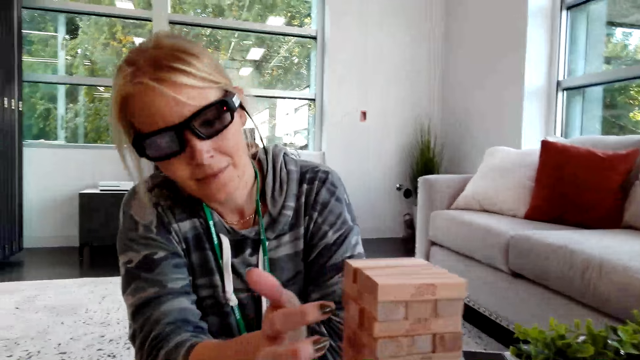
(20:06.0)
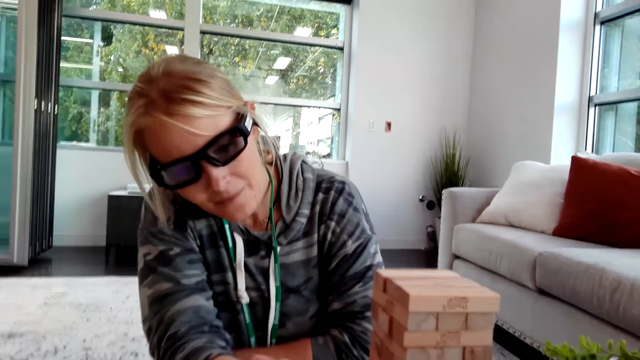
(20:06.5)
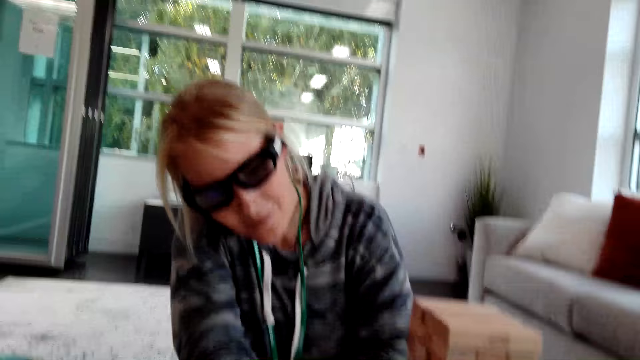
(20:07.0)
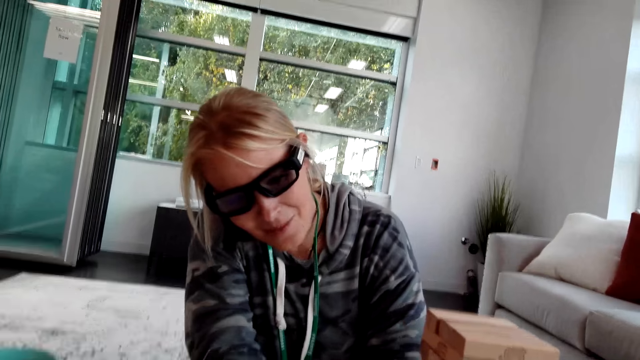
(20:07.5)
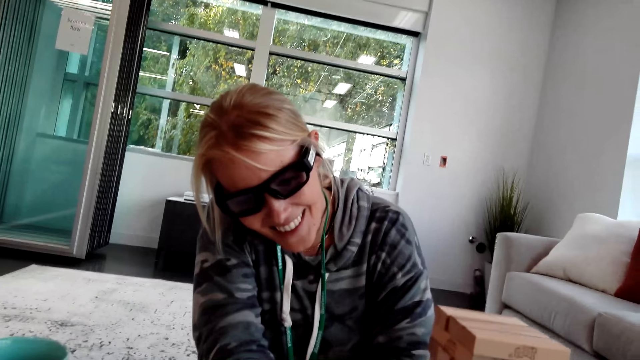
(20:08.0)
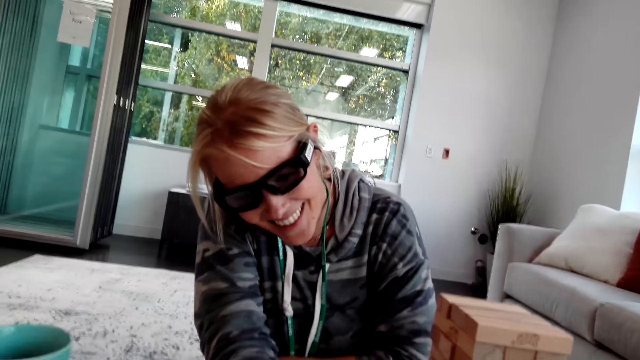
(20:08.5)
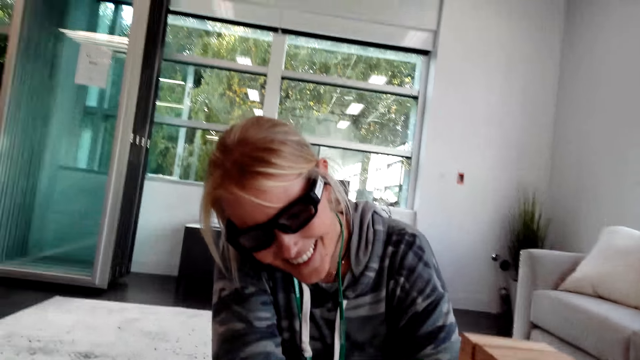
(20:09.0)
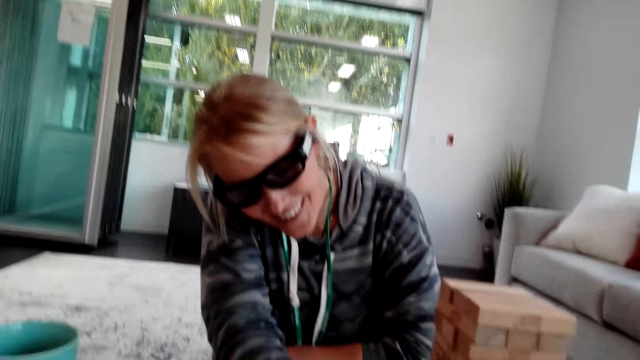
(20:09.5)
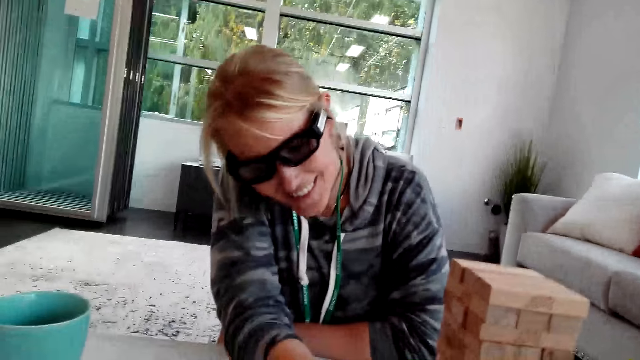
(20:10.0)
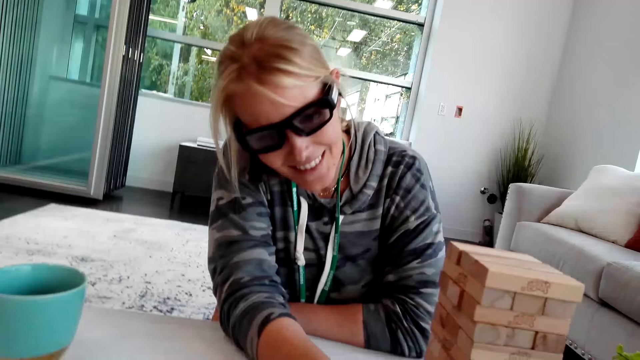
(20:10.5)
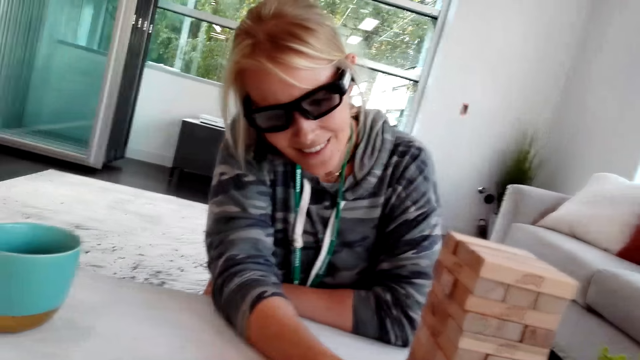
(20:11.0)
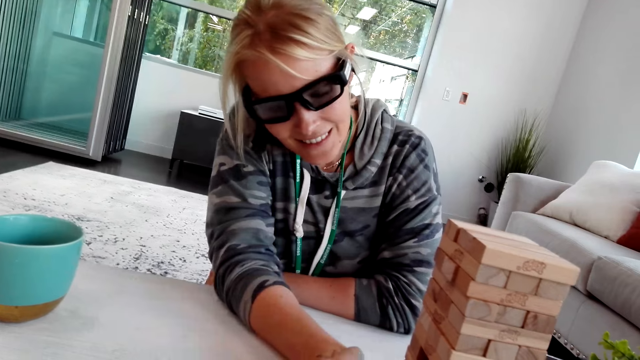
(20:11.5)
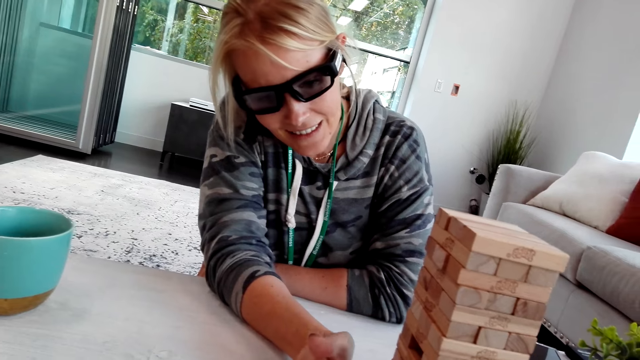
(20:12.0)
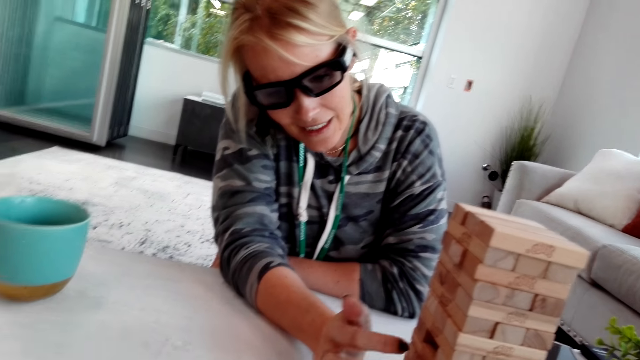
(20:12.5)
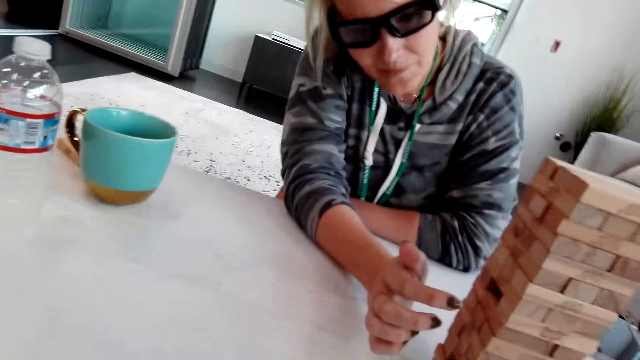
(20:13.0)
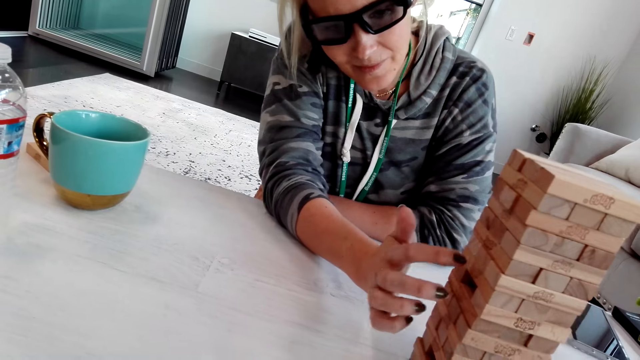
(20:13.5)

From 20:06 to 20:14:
The woman laughs.

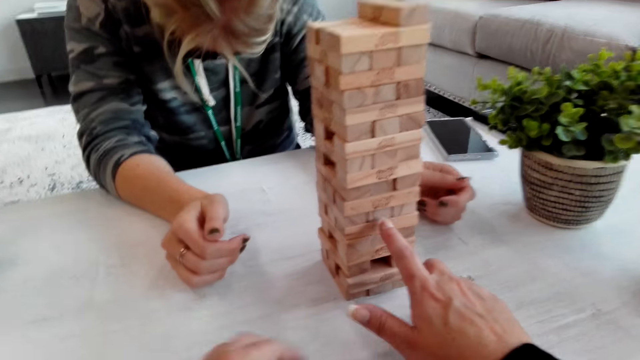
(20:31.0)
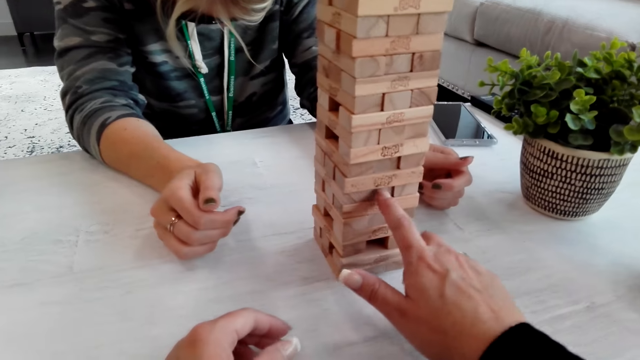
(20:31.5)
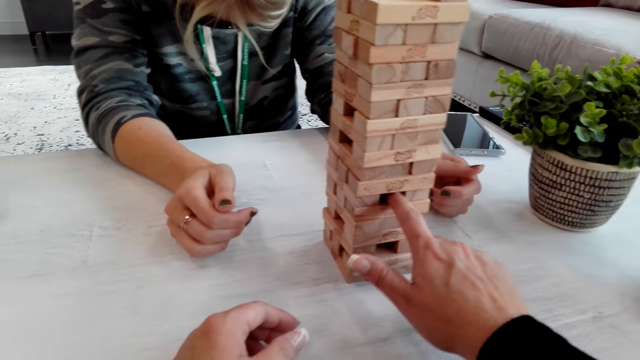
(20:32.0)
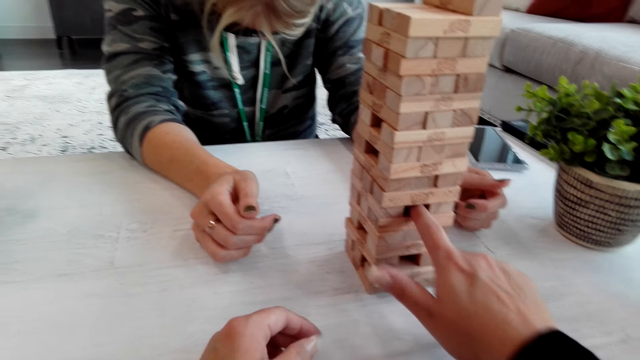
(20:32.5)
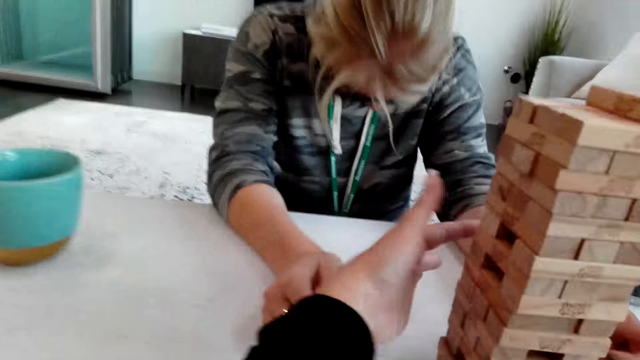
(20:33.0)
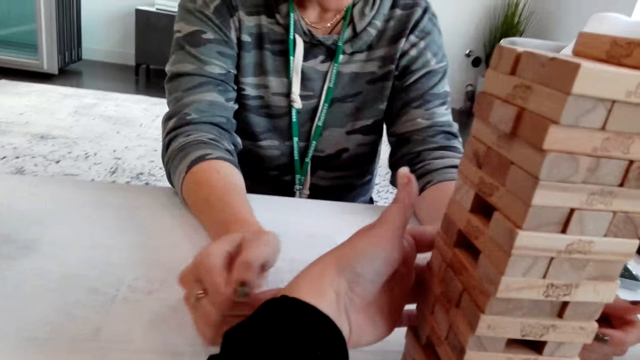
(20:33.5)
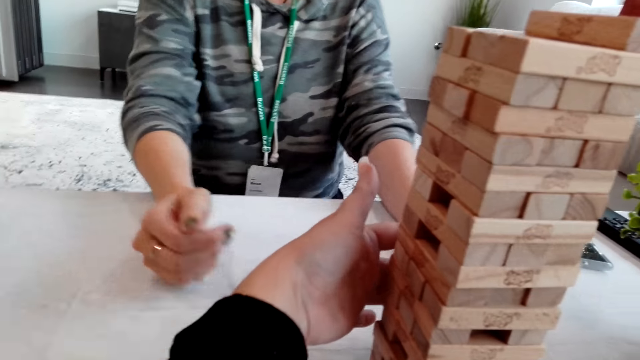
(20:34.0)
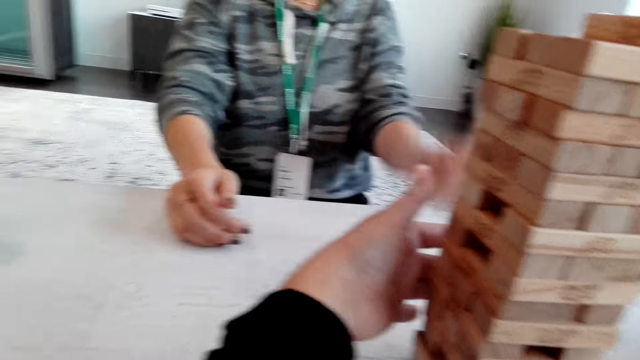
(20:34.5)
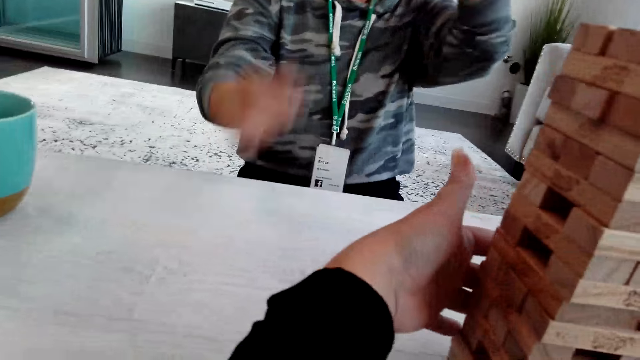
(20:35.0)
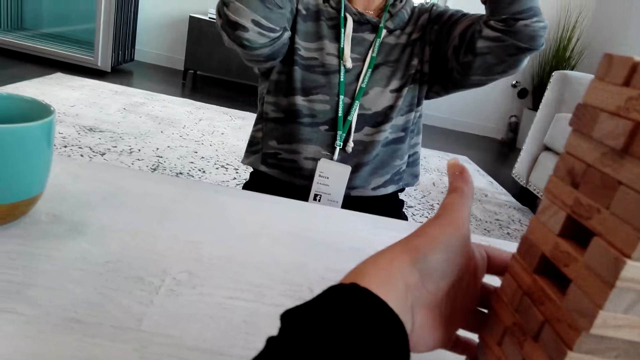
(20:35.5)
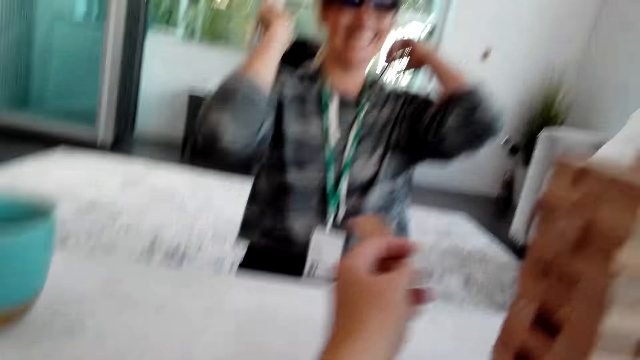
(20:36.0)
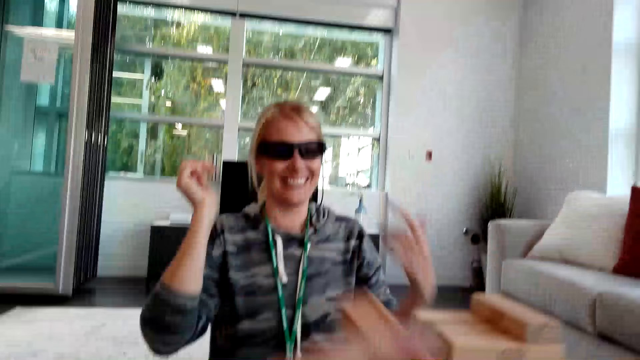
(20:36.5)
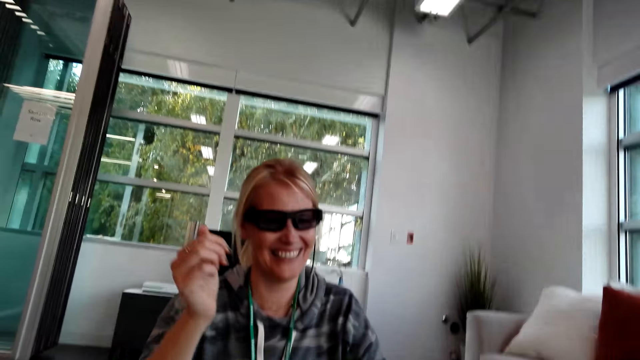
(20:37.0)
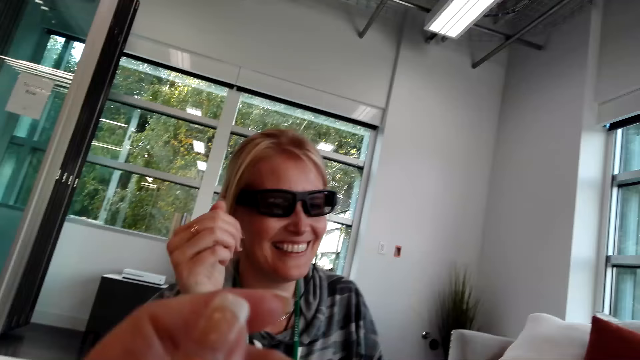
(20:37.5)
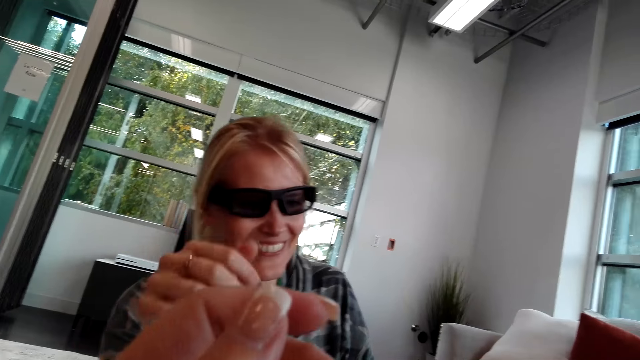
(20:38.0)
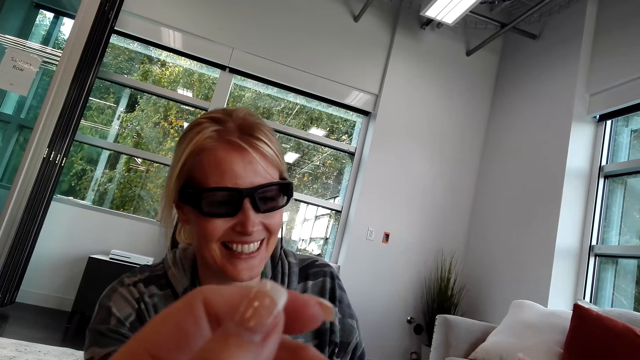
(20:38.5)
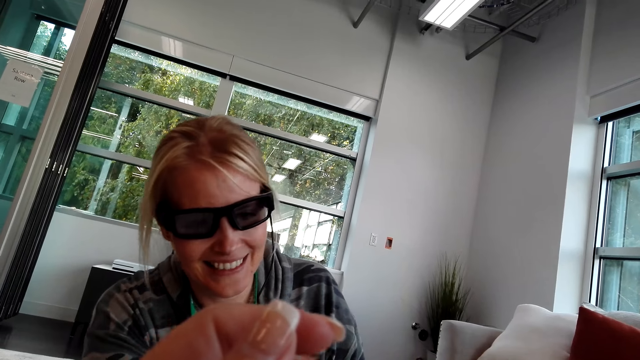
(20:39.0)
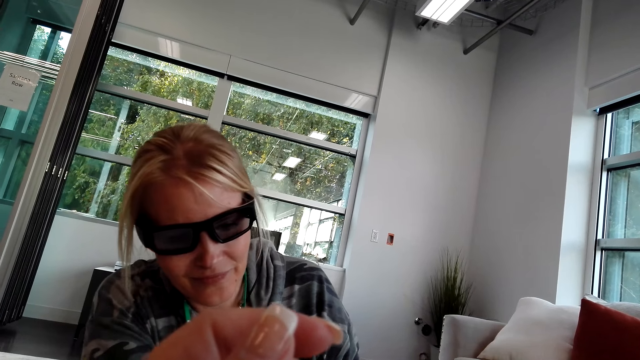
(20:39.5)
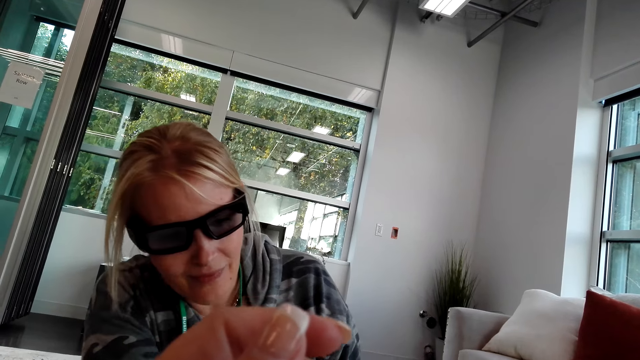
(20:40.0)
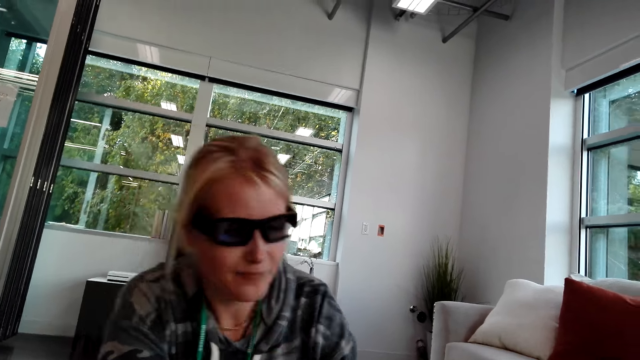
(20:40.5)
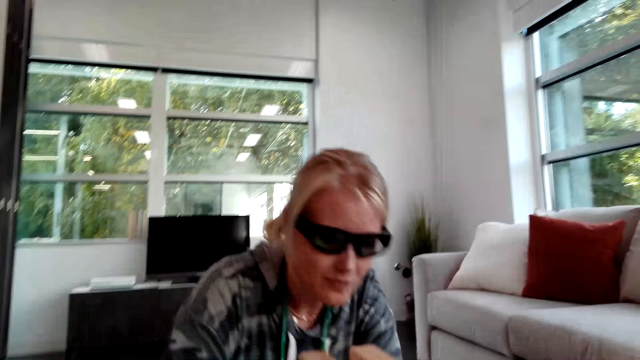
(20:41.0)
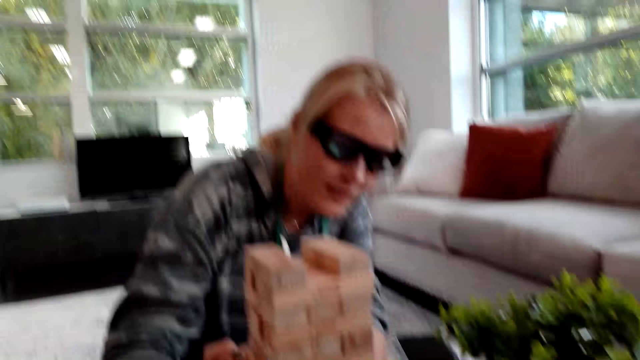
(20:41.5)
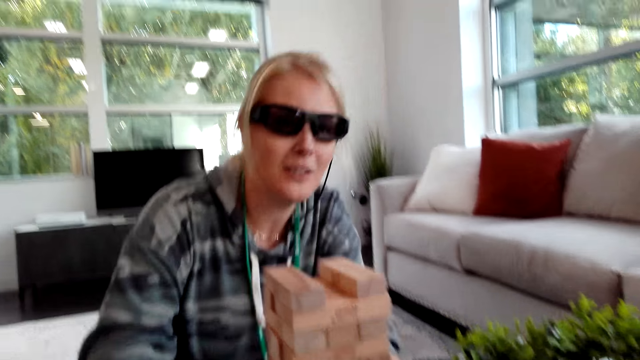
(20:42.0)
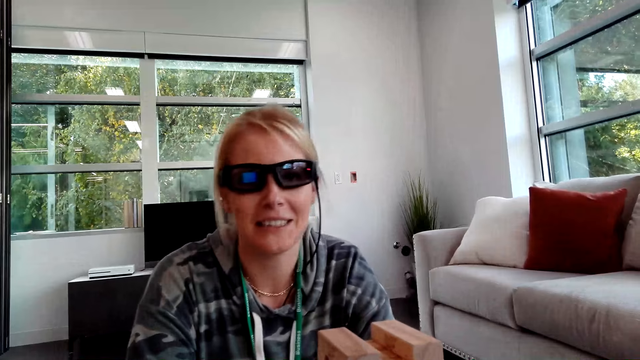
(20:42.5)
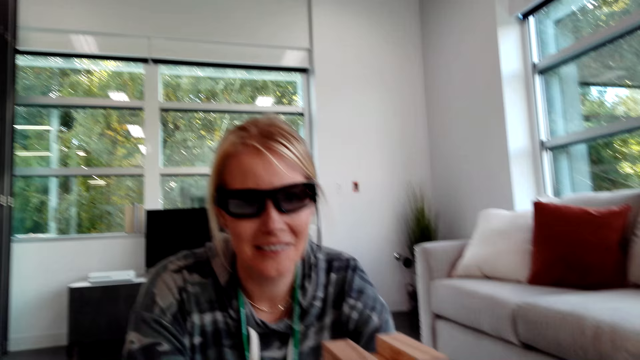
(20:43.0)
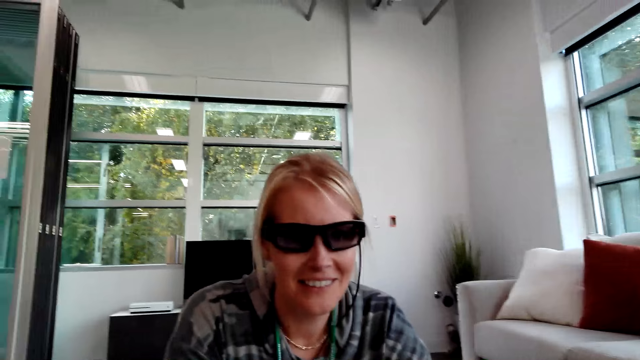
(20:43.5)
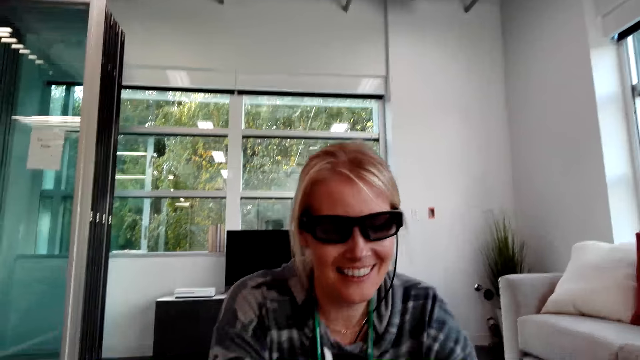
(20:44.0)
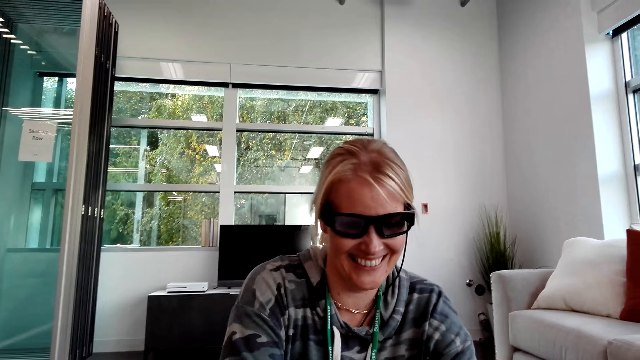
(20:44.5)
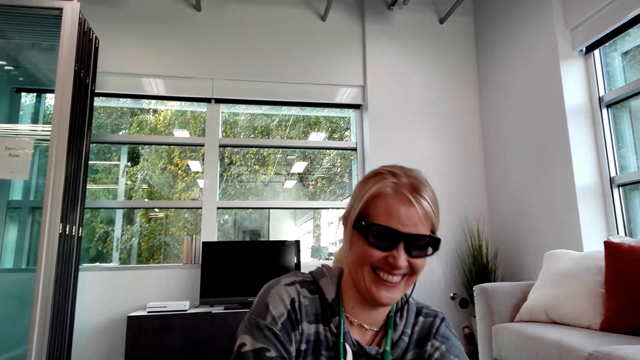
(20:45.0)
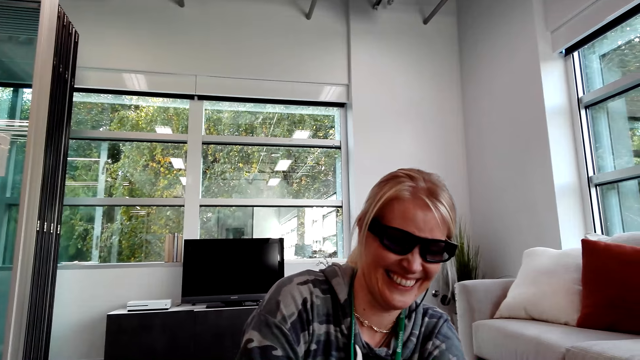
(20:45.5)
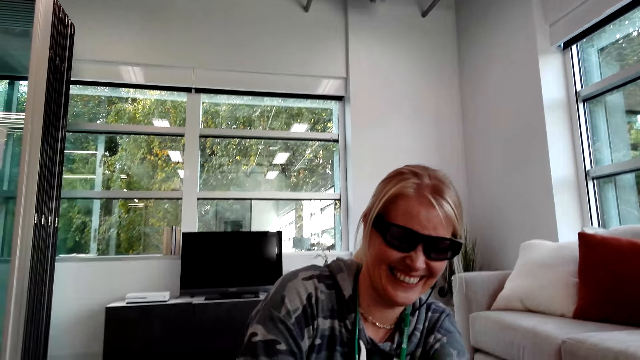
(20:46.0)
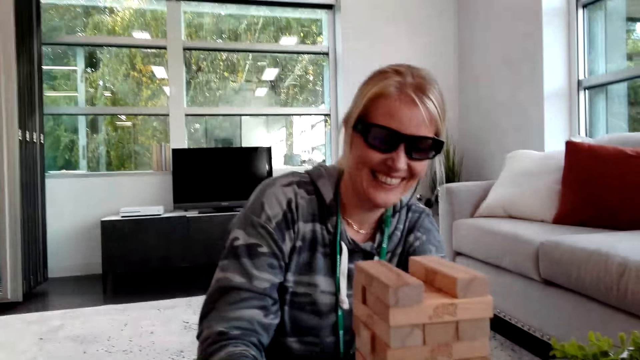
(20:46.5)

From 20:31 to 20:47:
The woman laughs. The camera wearer removes a jenga block from the other blocks while talking to the woman. The woman laughs. She laughs again. The camera wearer talks with the woman. The woman talks to the camera wearer and laughs.
